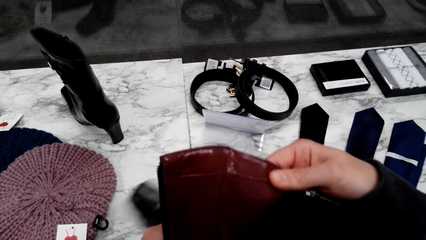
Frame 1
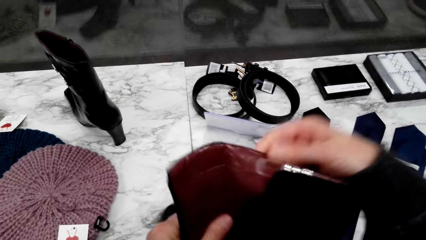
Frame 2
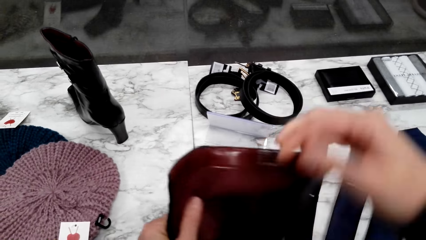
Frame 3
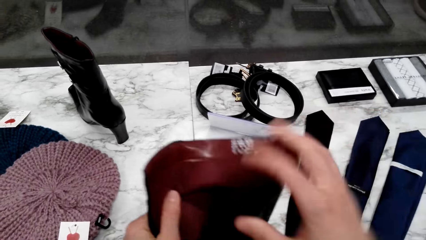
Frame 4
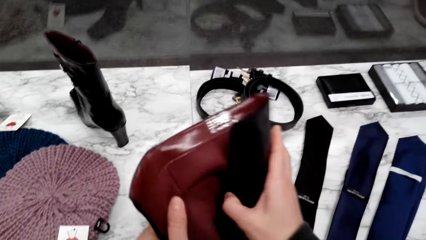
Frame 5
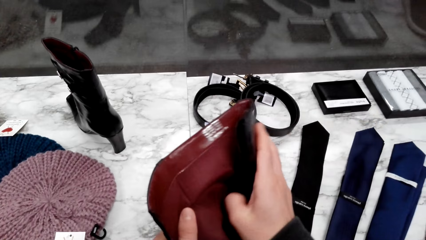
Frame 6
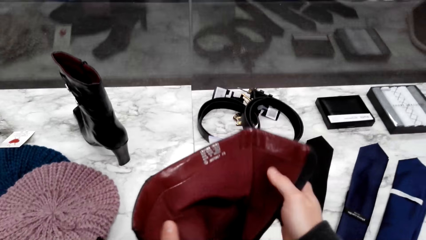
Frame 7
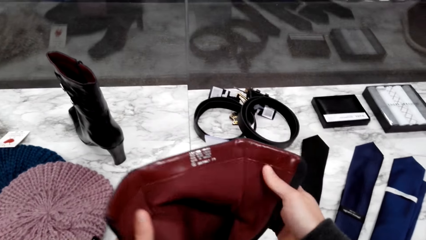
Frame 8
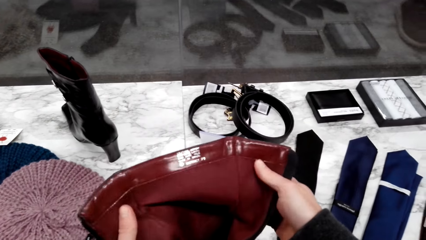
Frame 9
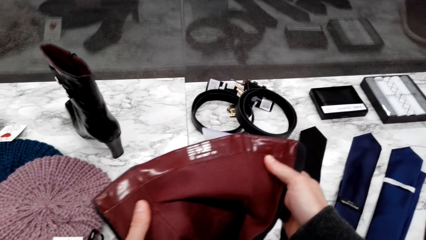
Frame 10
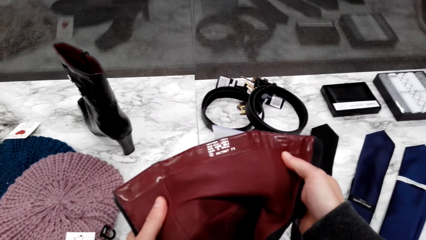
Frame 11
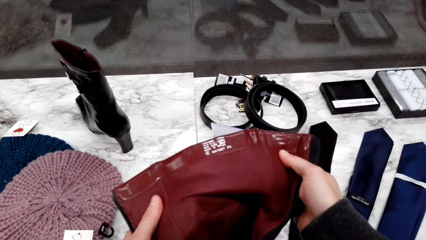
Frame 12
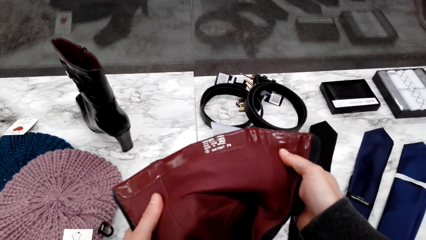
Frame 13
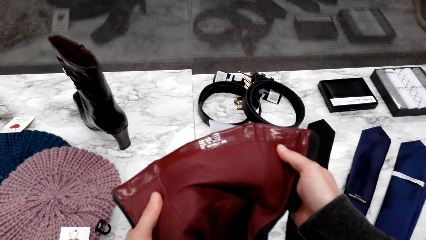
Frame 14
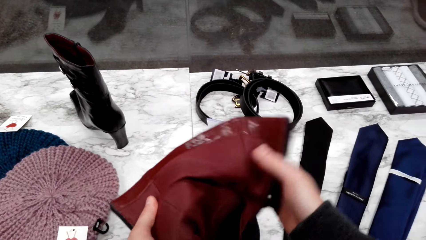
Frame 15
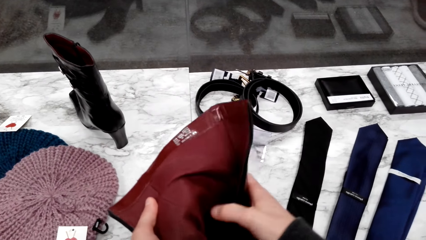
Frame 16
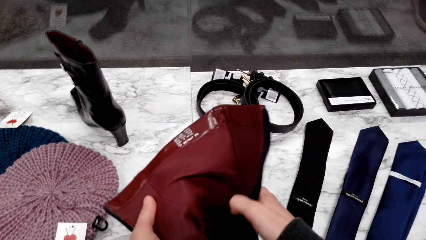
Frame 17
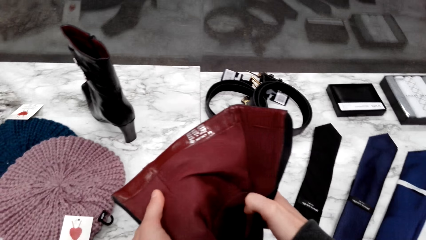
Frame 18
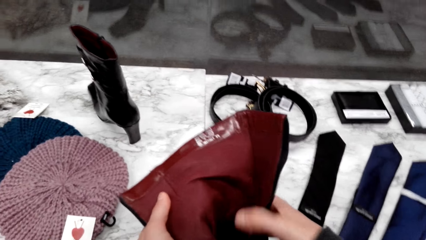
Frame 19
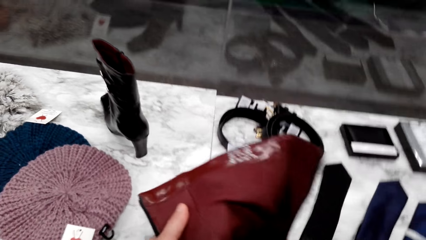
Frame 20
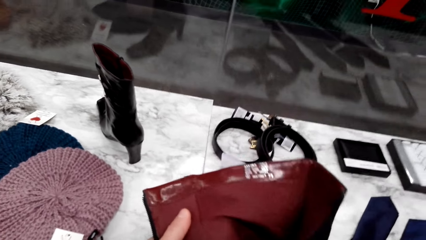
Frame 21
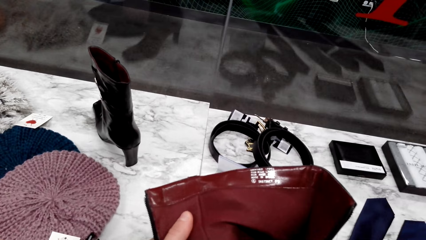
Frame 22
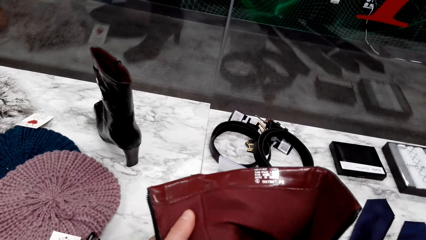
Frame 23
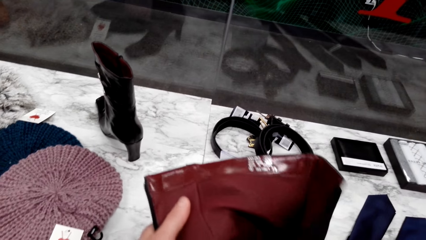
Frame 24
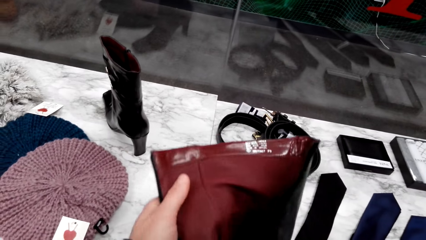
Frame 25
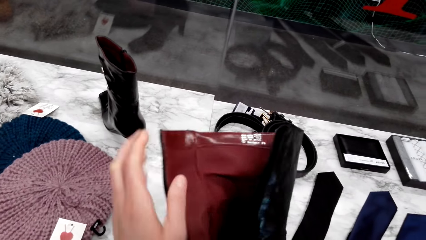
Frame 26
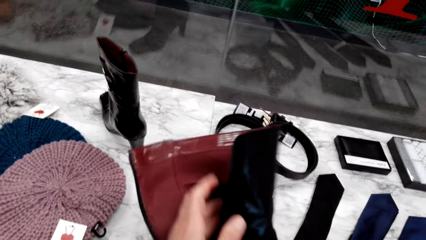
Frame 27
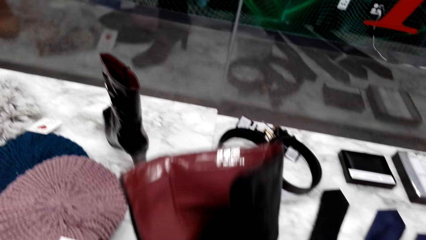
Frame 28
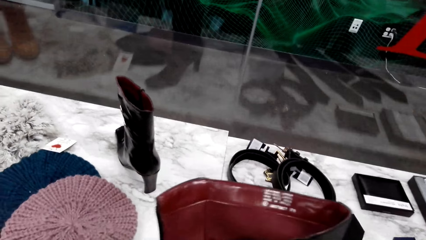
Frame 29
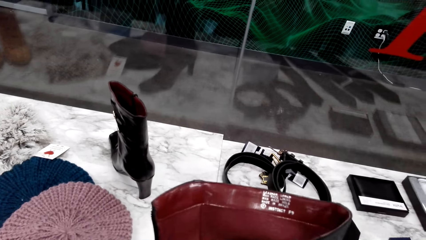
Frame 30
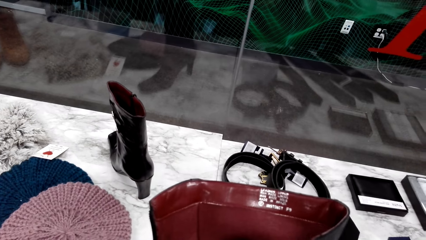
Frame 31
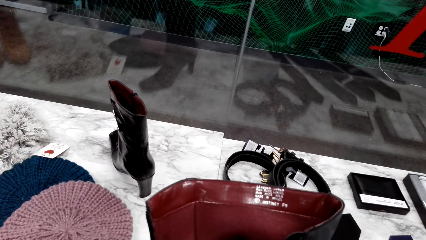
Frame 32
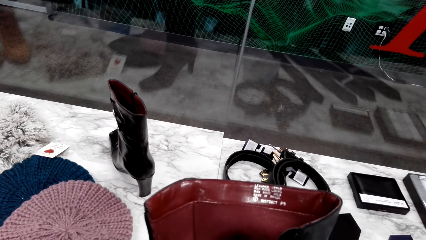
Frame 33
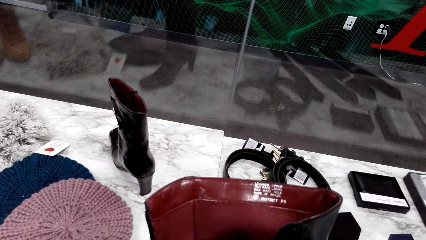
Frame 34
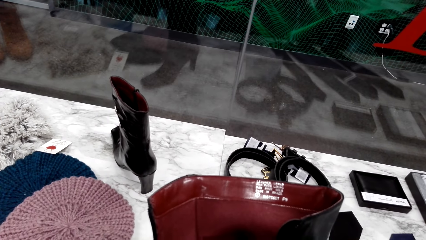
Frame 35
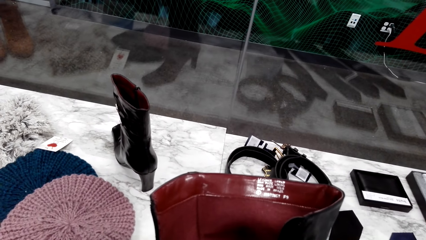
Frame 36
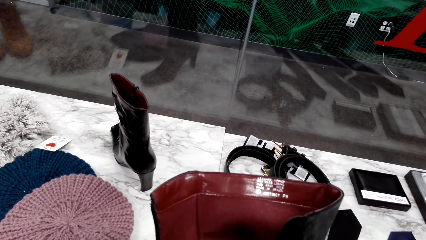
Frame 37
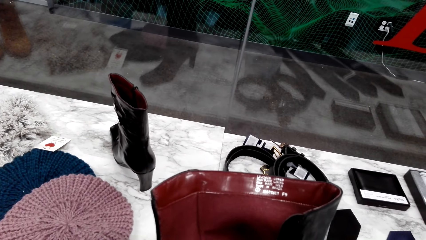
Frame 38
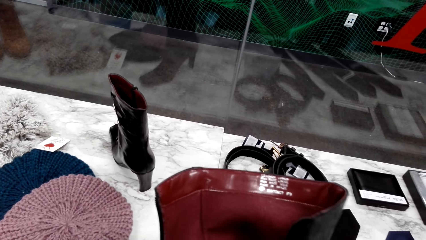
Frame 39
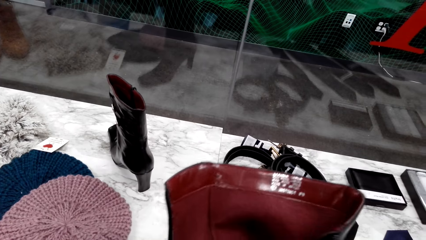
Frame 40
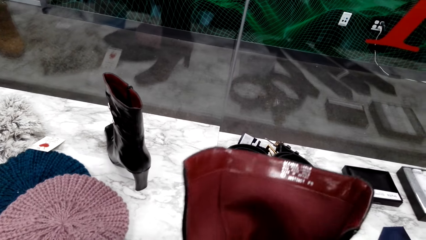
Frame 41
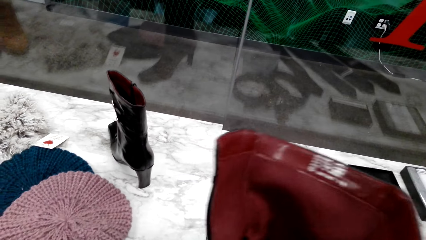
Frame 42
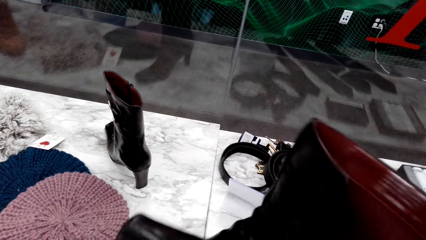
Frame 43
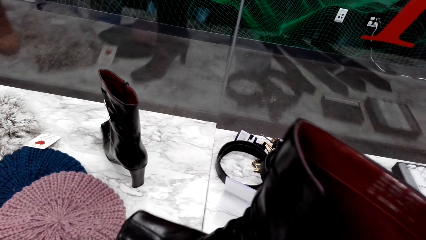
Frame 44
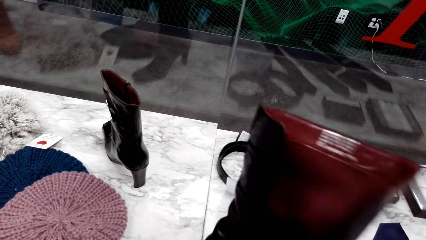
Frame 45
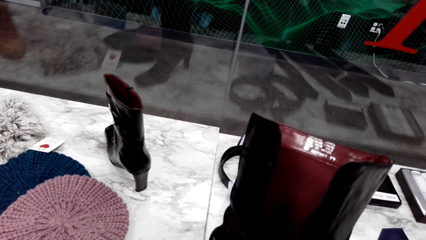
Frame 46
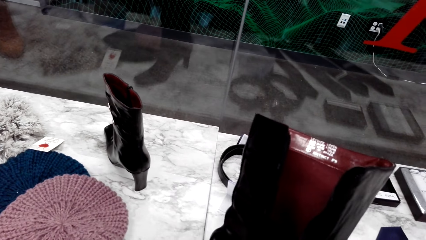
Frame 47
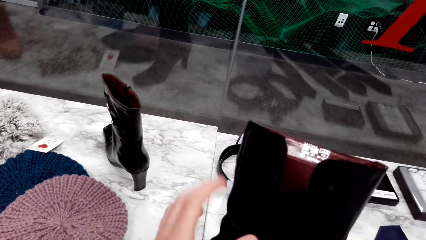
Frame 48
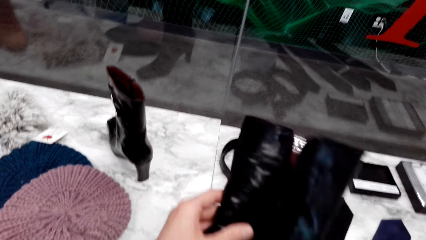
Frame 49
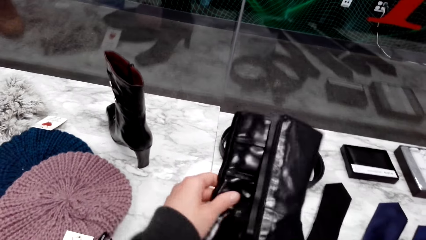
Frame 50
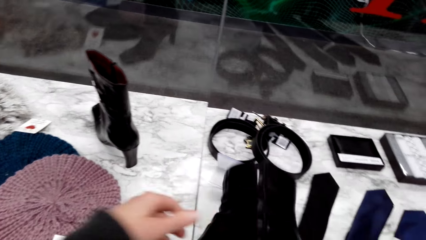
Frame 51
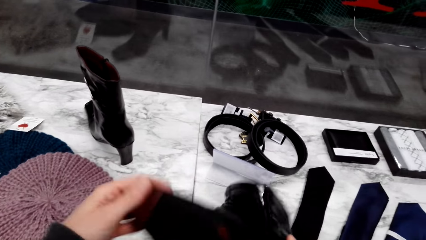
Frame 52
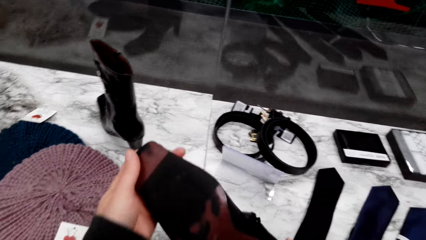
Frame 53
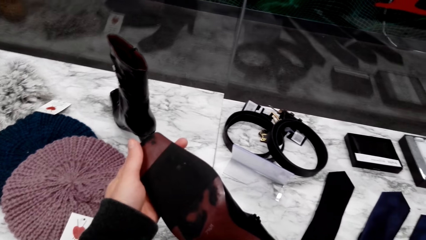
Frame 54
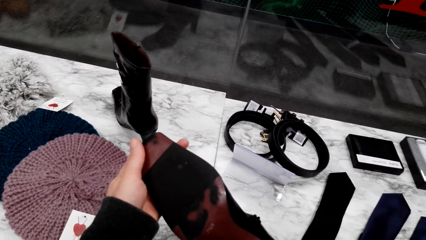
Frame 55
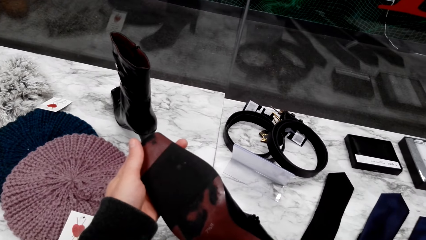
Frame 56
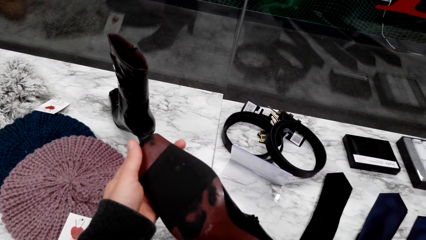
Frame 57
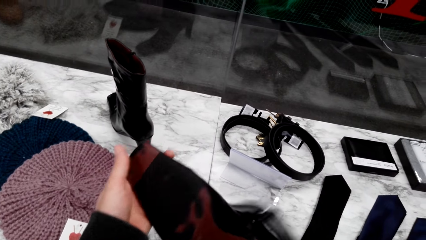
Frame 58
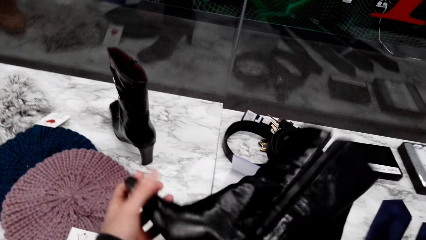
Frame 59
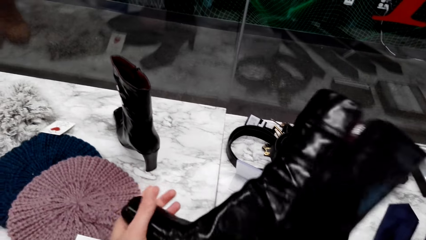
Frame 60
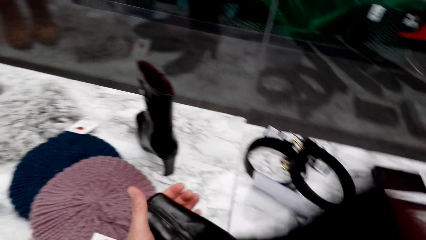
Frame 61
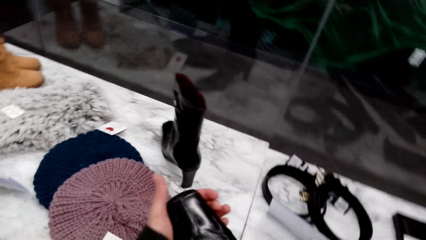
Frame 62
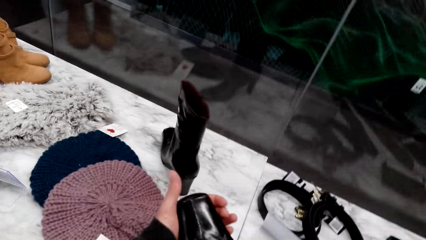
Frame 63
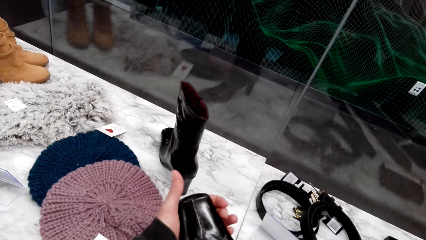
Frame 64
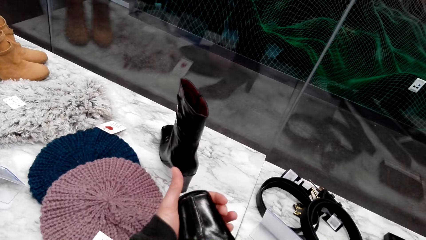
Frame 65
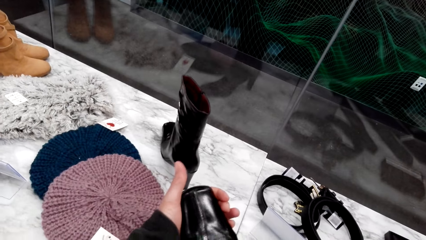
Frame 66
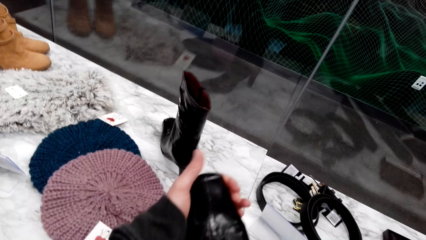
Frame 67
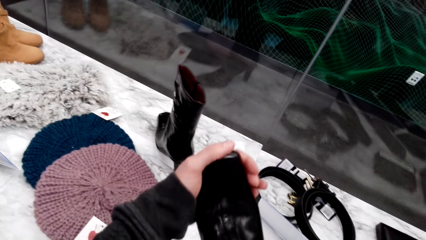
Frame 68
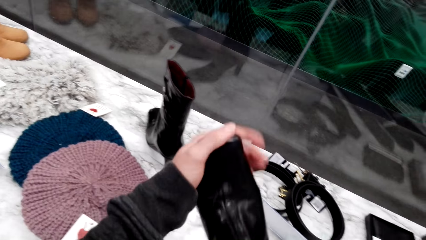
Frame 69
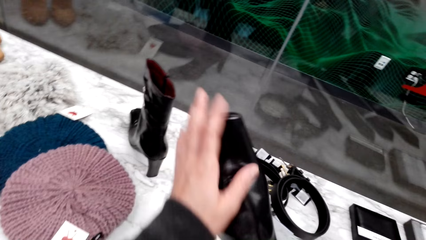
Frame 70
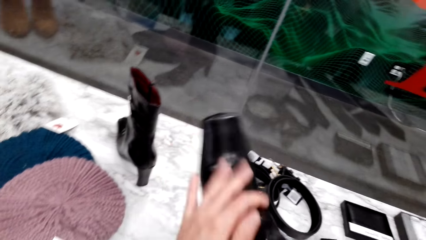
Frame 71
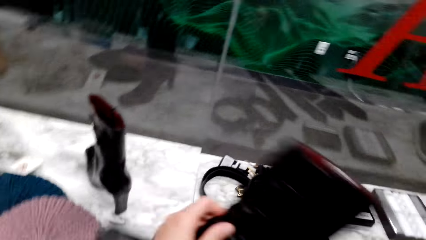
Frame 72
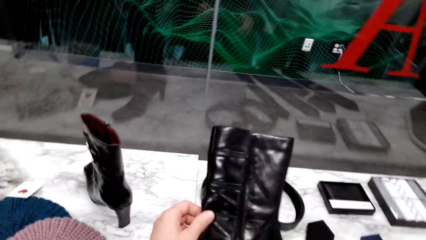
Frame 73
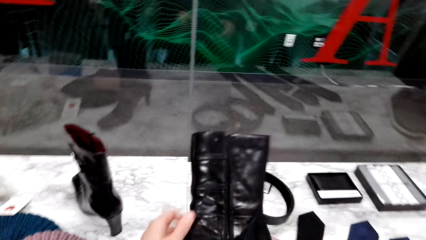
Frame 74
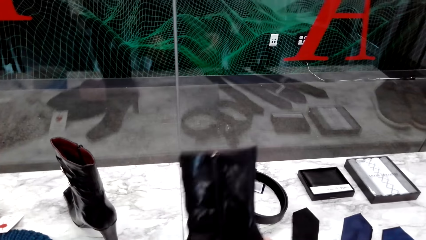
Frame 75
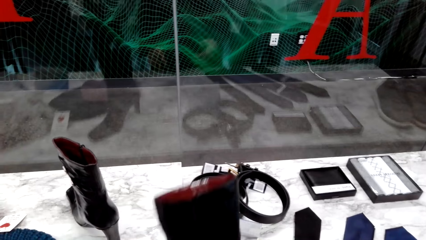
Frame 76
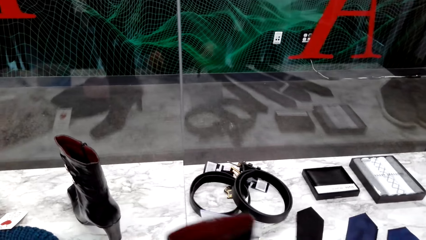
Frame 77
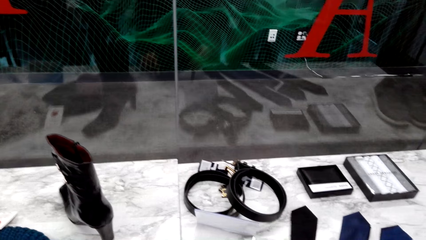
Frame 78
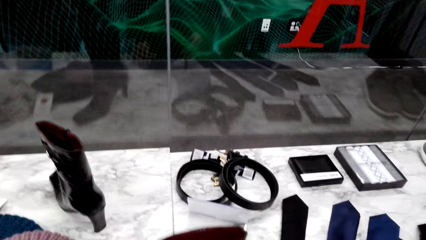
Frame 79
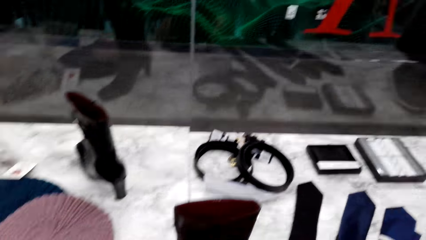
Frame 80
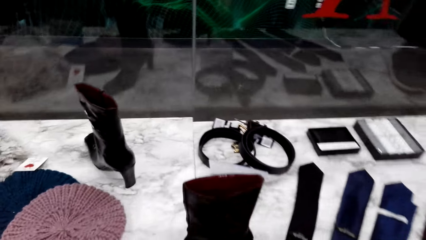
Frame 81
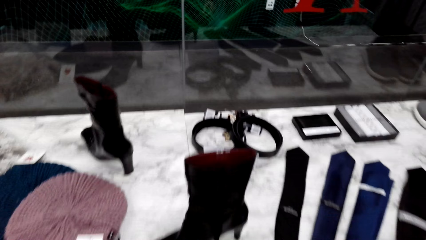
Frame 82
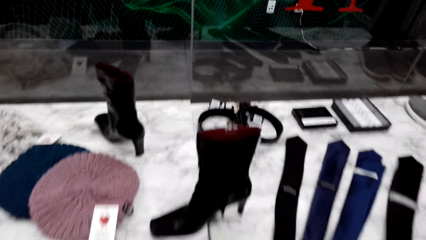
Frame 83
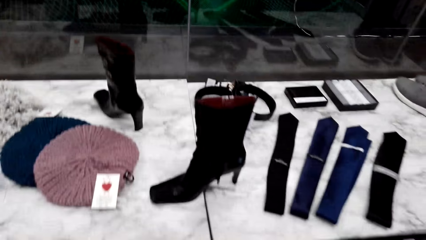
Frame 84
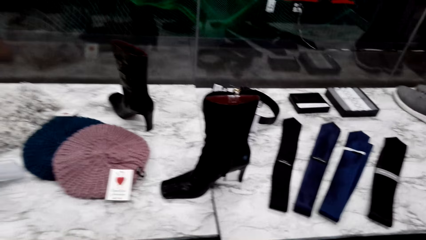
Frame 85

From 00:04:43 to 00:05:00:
The camera wearer unfolds. They turn the boot. They hold the boot.
